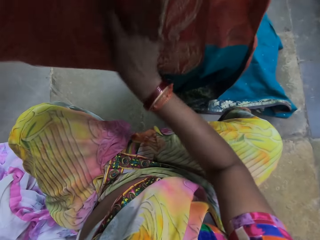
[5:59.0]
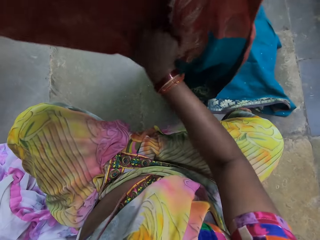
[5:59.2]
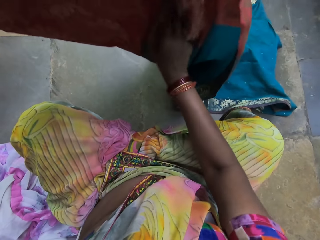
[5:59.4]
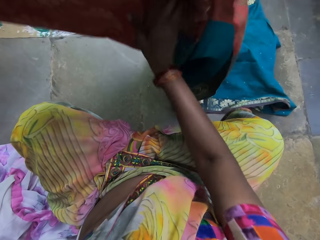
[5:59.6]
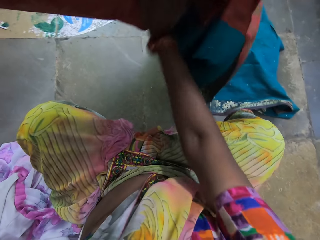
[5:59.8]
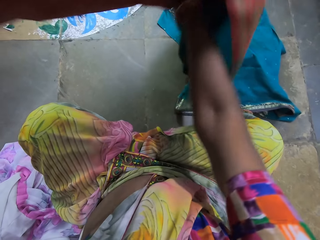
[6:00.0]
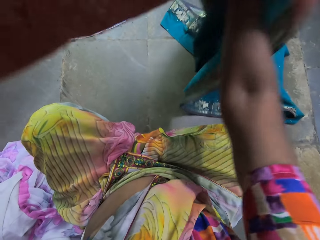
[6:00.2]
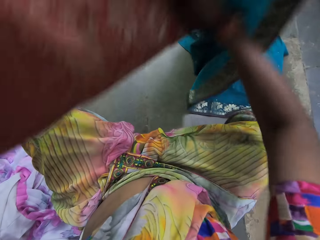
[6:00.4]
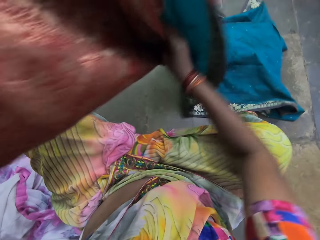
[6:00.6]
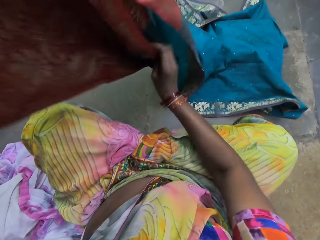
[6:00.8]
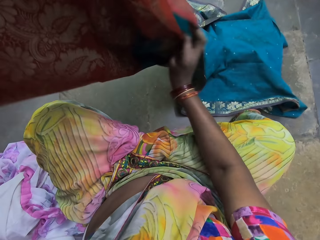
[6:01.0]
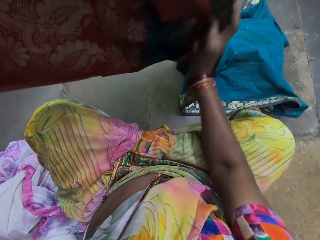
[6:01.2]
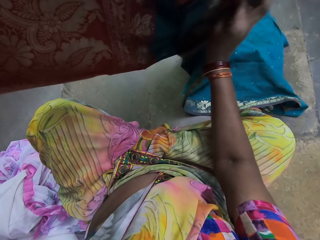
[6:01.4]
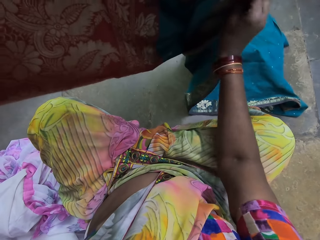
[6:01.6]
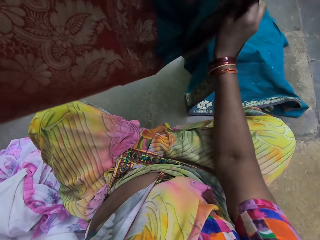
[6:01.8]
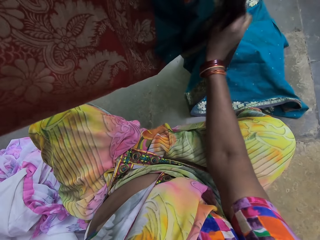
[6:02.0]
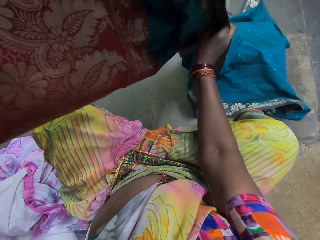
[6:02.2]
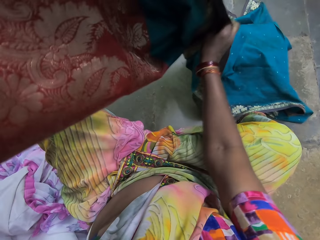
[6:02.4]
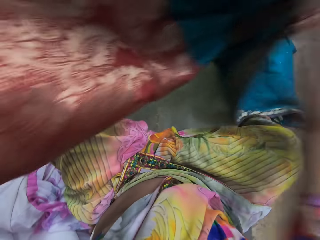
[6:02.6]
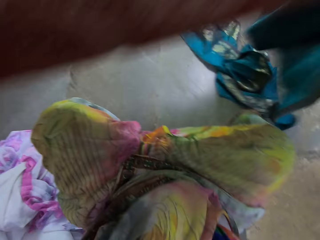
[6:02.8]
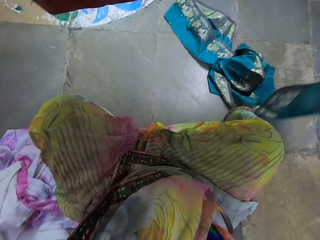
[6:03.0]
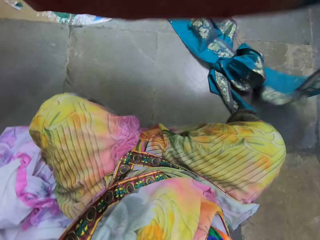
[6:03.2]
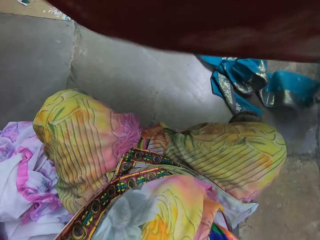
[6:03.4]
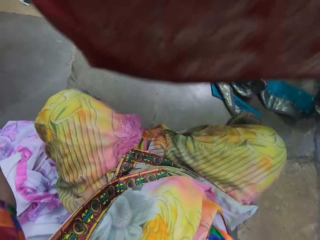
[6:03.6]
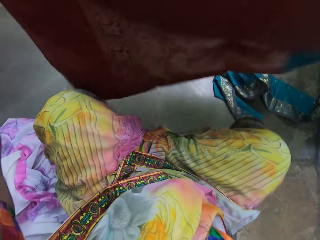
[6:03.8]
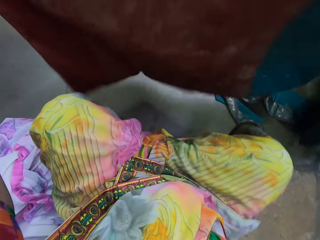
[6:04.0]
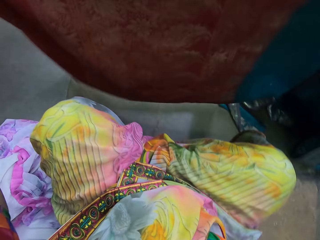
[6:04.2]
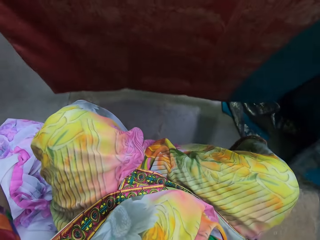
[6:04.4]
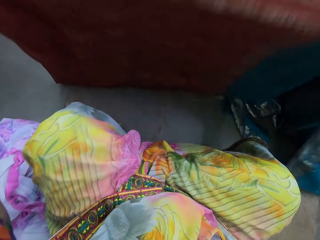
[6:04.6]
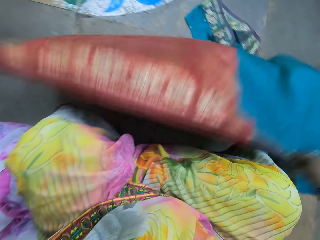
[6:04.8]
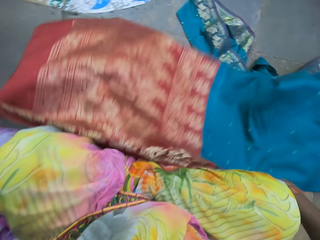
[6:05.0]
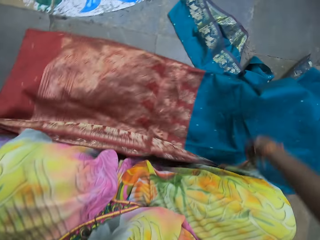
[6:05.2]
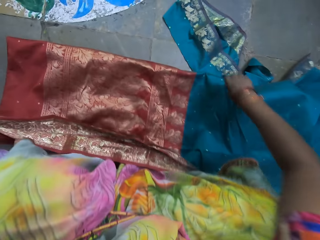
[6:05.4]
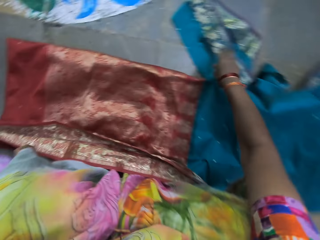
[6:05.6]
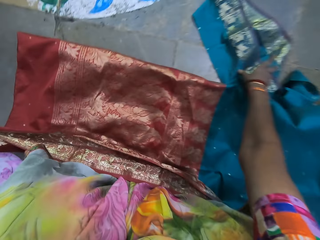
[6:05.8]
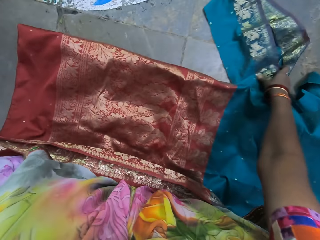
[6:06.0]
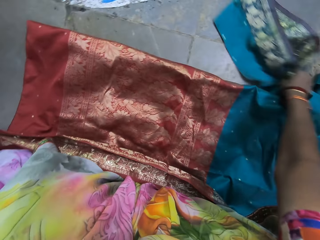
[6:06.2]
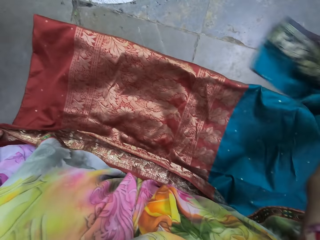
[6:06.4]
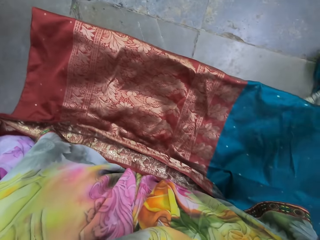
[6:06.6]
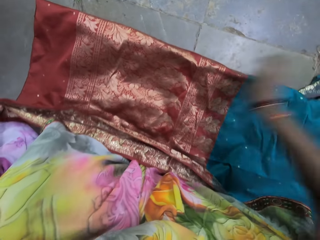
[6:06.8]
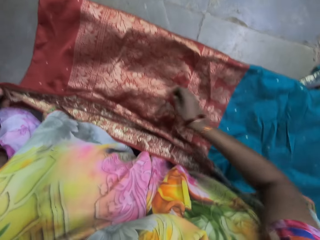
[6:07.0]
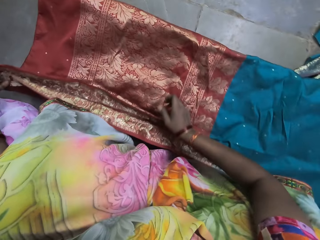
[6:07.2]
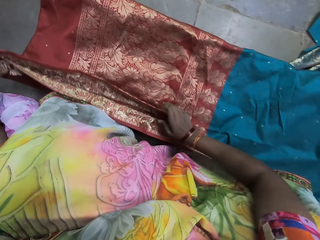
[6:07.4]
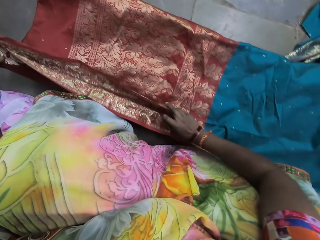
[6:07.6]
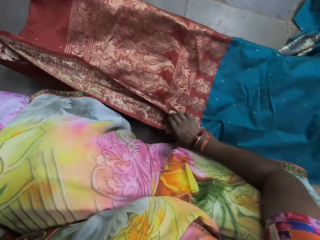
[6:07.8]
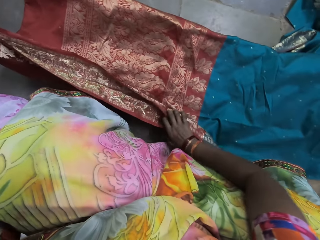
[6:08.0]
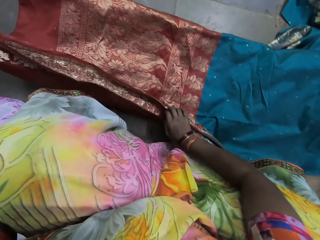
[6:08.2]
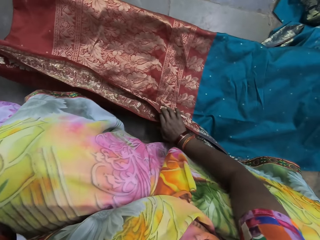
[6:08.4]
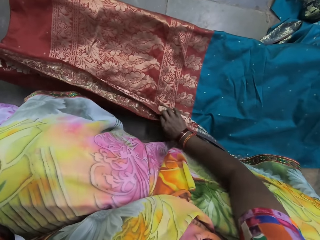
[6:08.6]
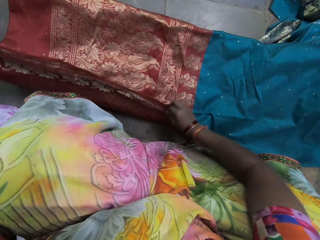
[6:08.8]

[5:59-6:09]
The camera wearer lays the fabric on the floor with her hands. She adjusts the fabric on the floor with her right hand. She holds the fabric on the floor with her hands.

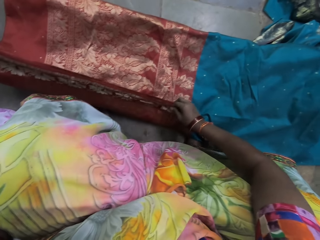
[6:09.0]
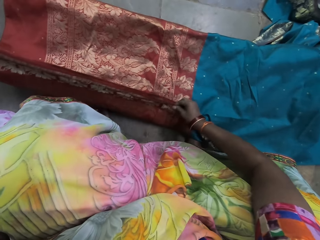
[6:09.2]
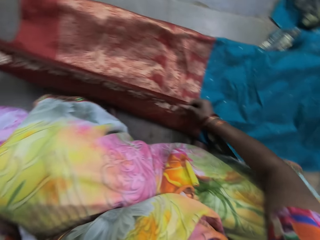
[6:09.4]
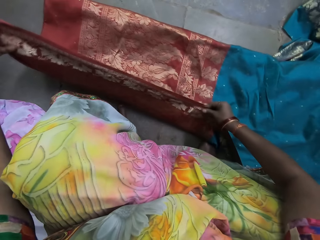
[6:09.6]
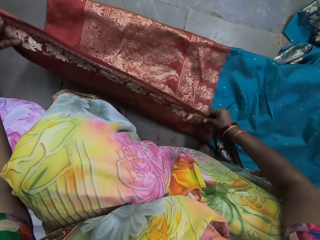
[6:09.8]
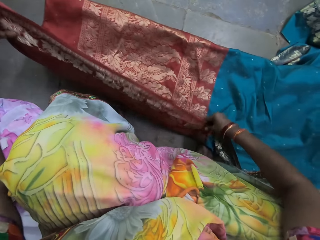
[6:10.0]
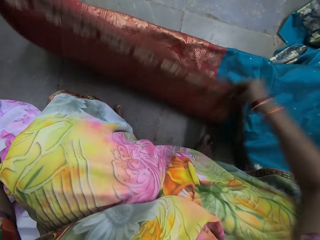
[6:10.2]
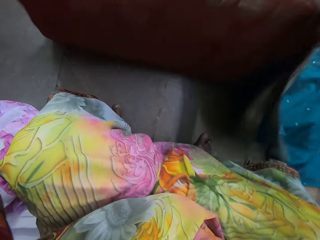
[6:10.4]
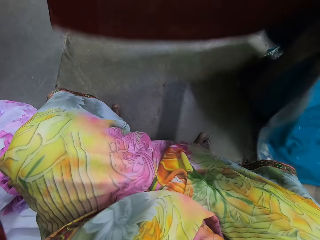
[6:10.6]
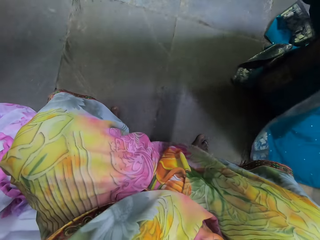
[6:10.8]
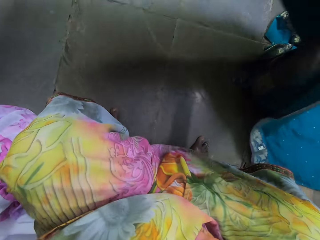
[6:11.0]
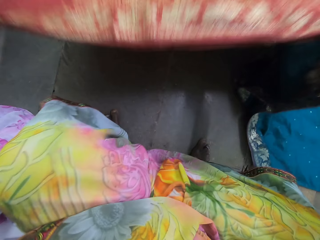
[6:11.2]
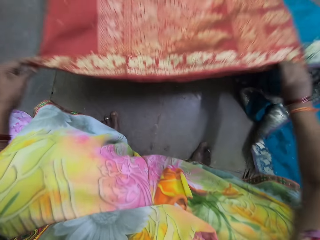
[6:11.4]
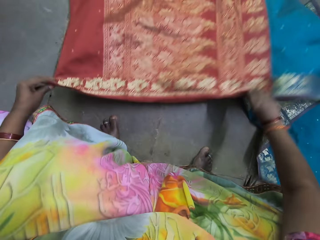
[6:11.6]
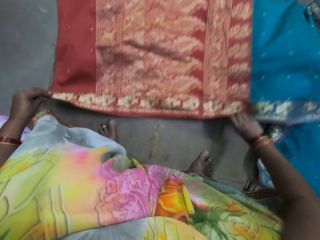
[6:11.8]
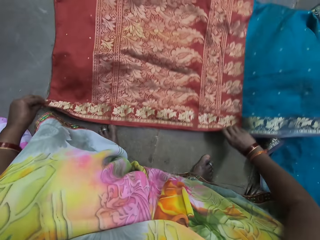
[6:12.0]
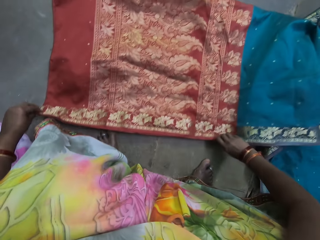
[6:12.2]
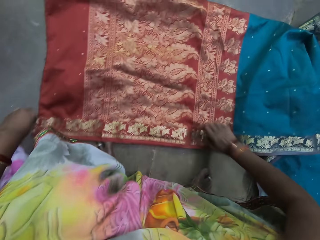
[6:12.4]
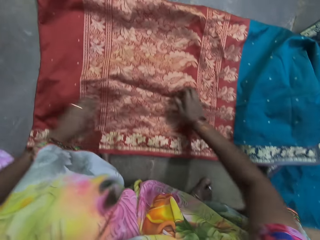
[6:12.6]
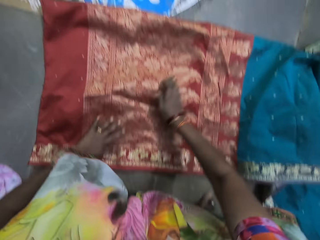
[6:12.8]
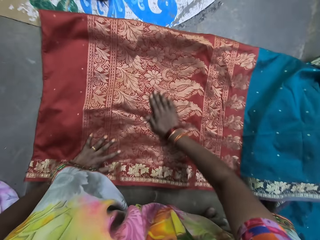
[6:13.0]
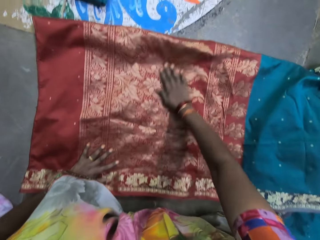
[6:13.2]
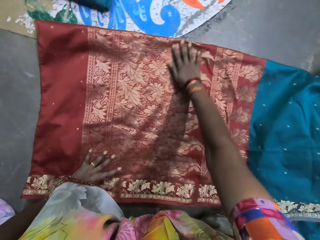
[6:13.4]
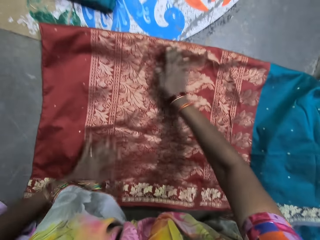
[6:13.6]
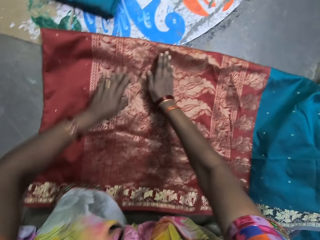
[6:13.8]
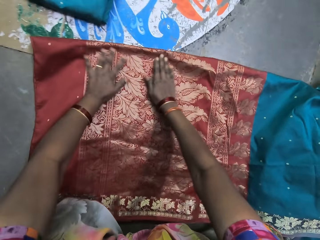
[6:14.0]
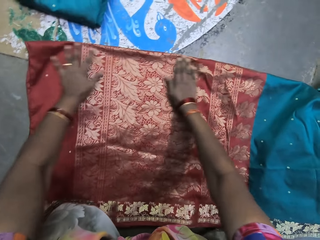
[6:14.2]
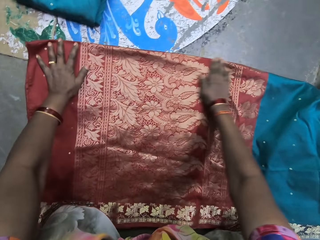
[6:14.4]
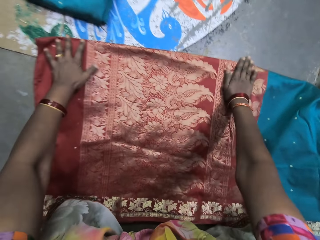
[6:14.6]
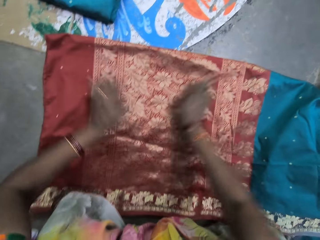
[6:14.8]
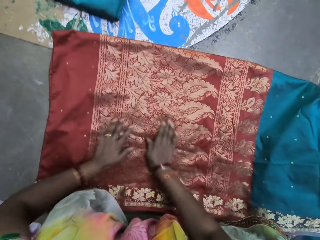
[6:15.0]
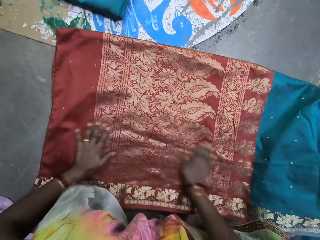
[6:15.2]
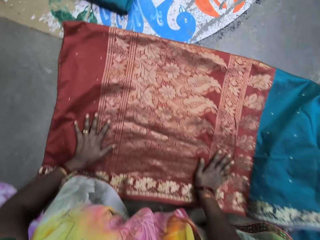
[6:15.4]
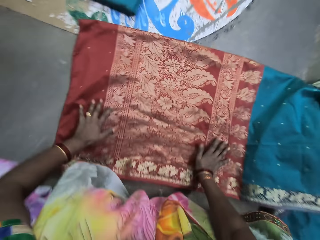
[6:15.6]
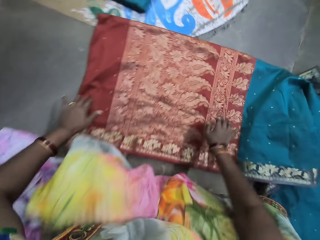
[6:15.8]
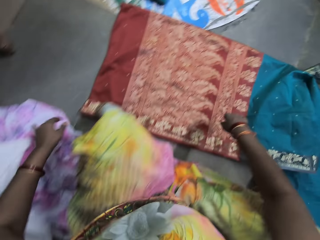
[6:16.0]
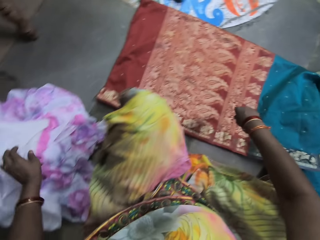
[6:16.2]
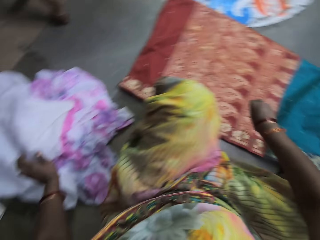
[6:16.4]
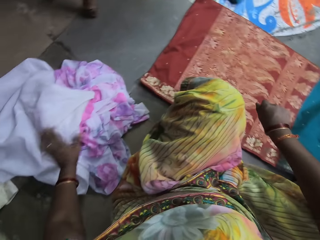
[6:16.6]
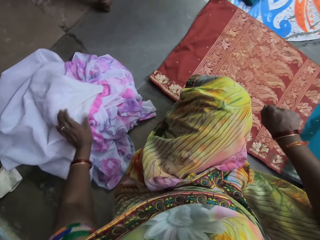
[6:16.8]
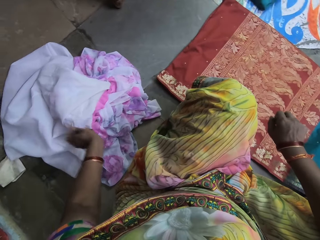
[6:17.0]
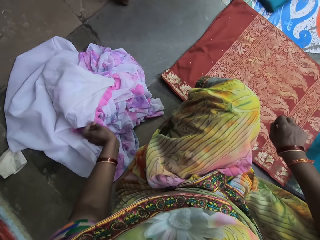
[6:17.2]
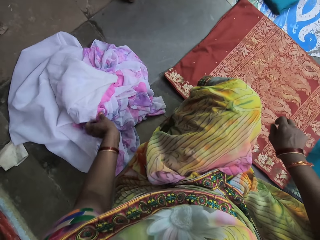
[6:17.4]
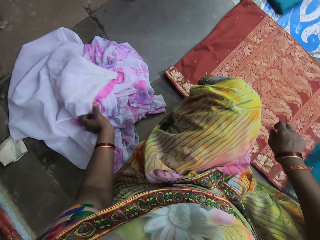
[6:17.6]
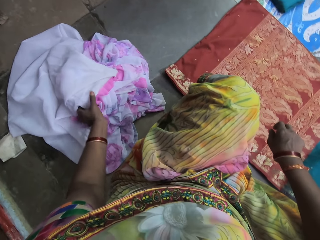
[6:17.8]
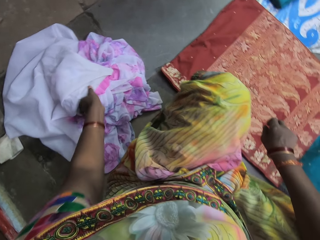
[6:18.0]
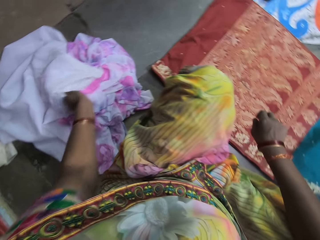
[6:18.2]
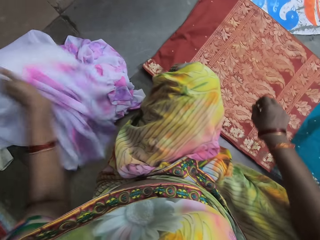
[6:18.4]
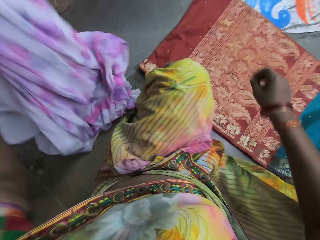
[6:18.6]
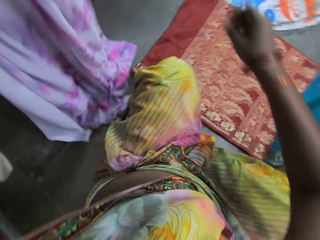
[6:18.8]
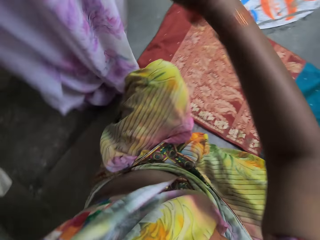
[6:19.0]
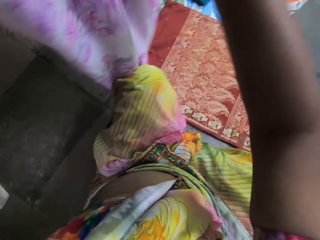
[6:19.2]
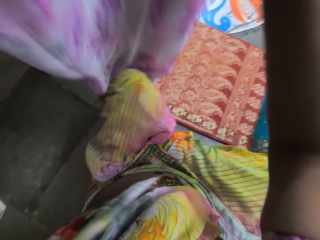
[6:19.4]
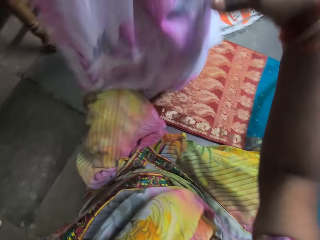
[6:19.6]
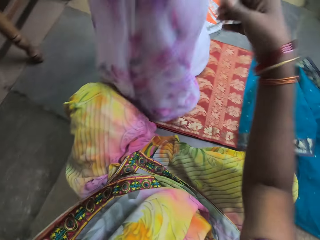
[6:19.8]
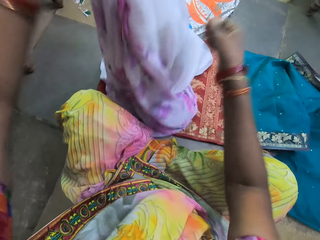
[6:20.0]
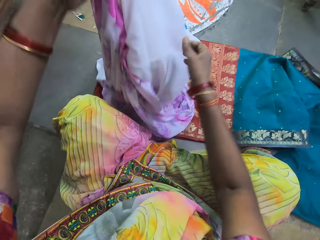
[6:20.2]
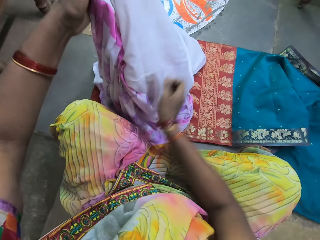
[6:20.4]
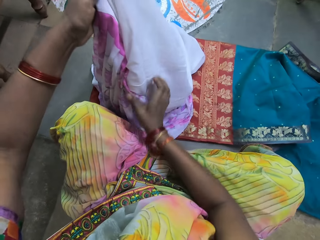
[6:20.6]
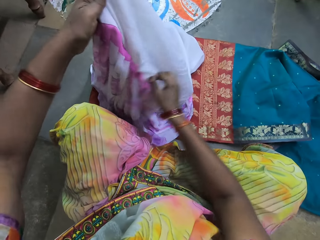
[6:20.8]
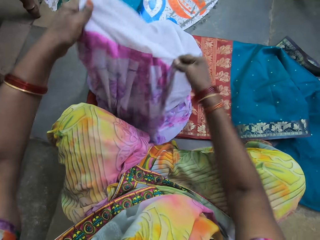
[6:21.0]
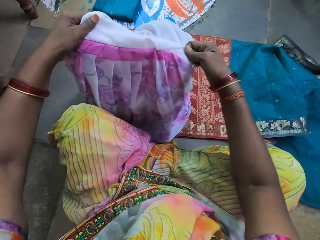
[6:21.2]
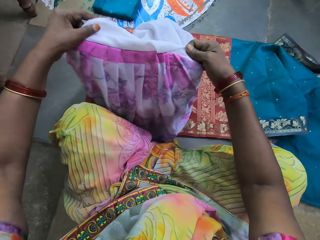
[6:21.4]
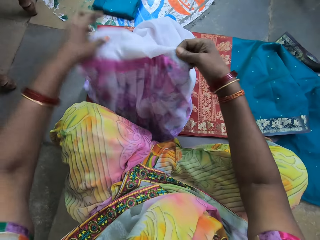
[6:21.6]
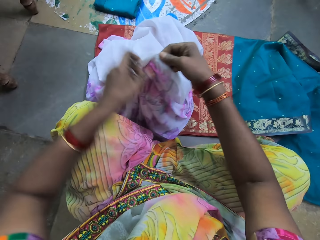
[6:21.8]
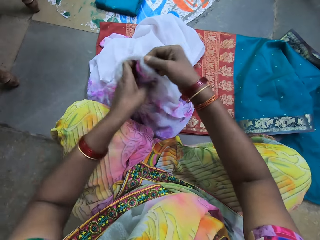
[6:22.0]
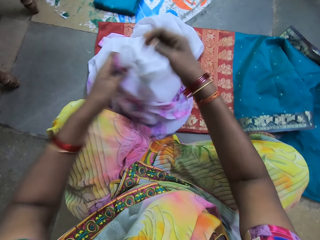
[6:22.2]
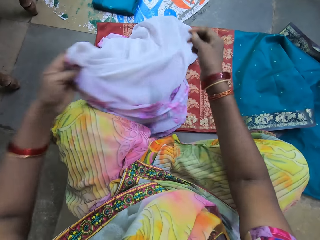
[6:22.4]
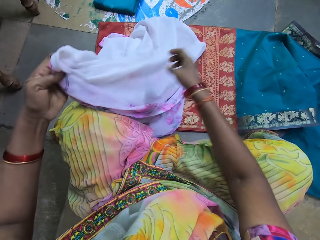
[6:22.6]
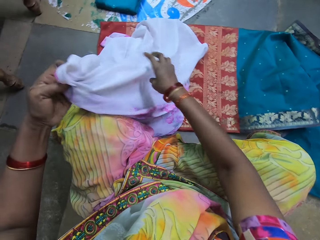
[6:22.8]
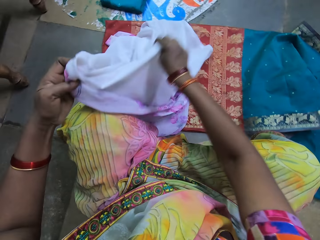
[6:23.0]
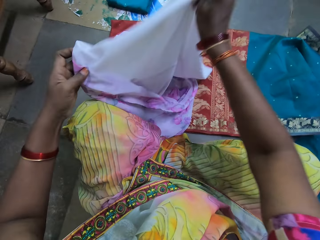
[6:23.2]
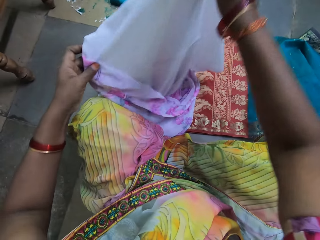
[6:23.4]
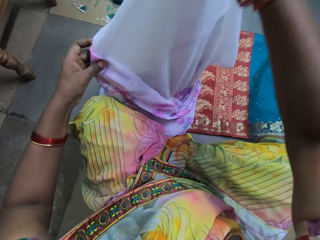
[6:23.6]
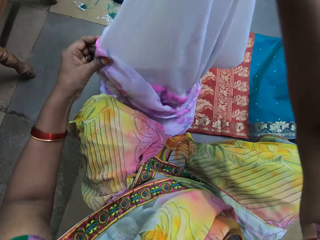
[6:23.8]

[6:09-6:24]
The camera wearer lifts the fabric on the floor with her hands. She lays the fabric on the floor with her hands. She spreads the cloth on the floor with her hands. She picks up the gown on the floor with her left hand. She holds the gown with both hands. She lifts the cloth.
